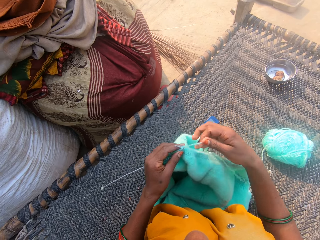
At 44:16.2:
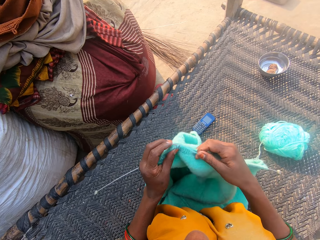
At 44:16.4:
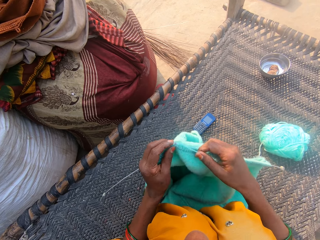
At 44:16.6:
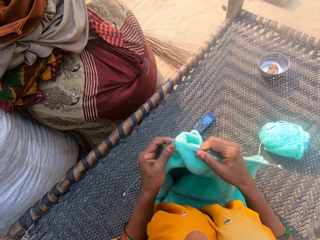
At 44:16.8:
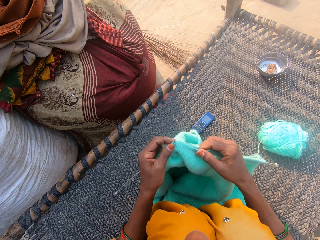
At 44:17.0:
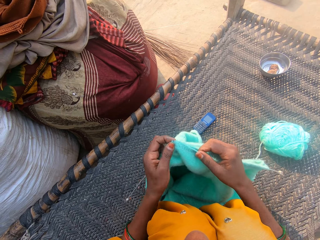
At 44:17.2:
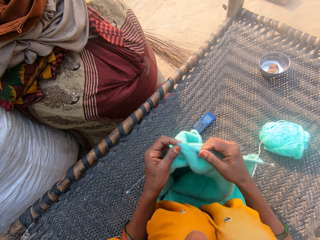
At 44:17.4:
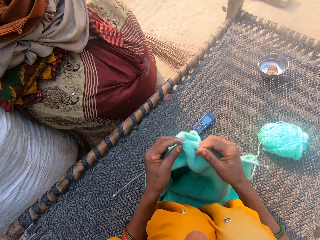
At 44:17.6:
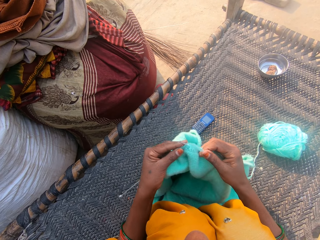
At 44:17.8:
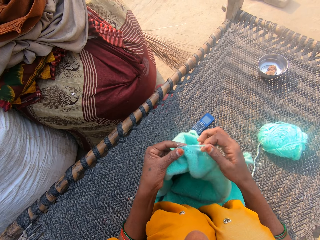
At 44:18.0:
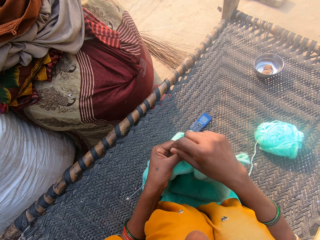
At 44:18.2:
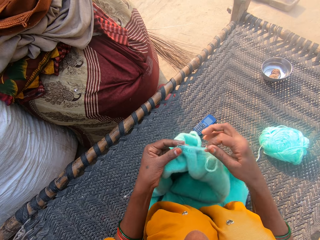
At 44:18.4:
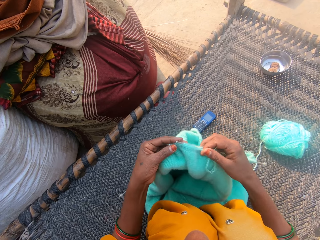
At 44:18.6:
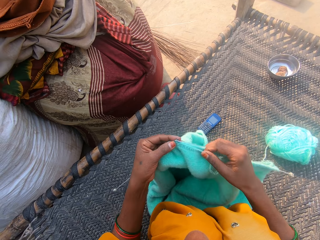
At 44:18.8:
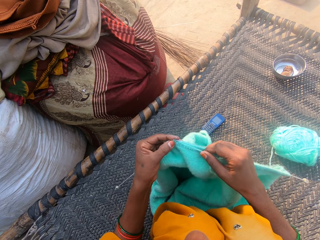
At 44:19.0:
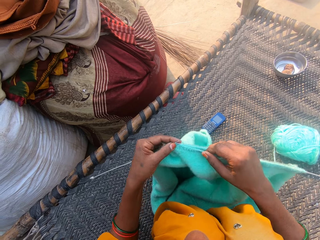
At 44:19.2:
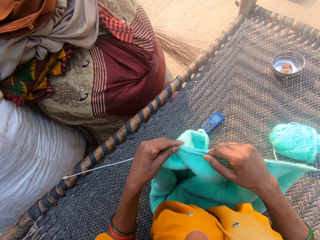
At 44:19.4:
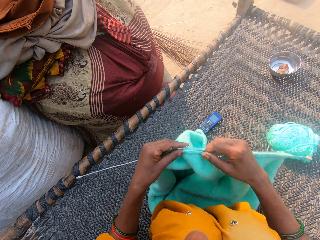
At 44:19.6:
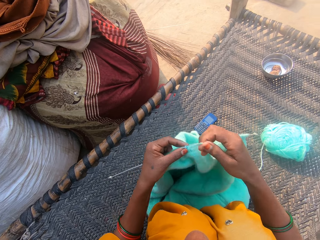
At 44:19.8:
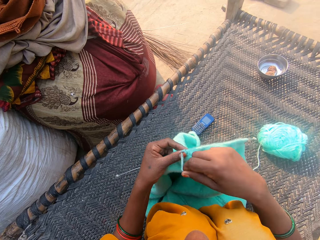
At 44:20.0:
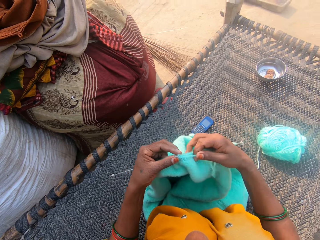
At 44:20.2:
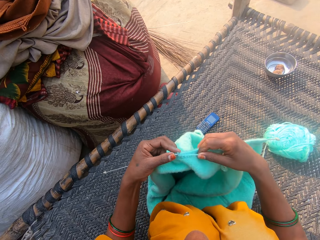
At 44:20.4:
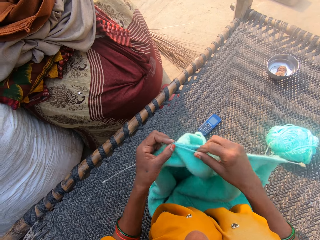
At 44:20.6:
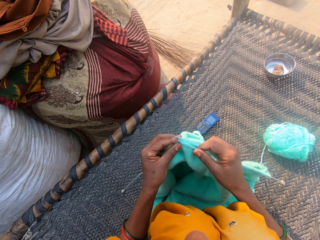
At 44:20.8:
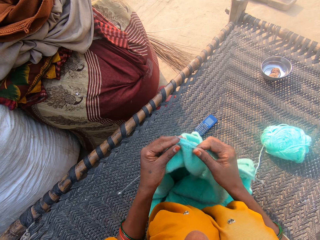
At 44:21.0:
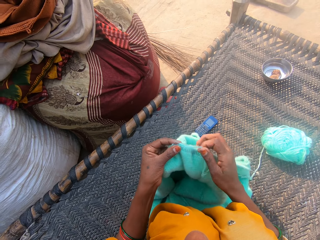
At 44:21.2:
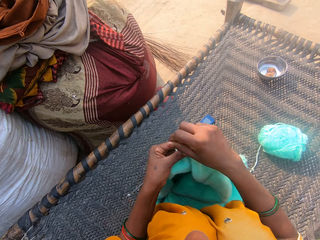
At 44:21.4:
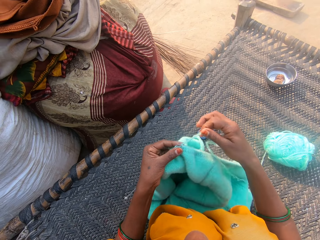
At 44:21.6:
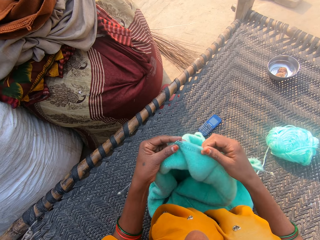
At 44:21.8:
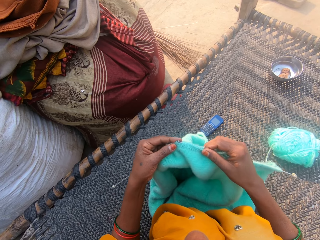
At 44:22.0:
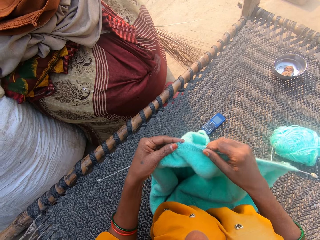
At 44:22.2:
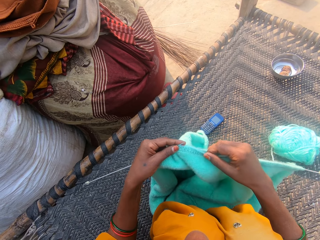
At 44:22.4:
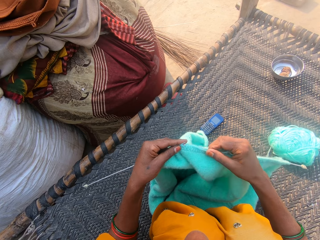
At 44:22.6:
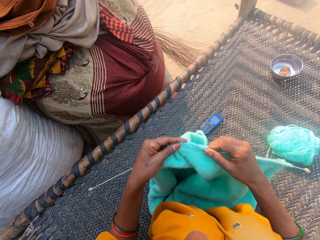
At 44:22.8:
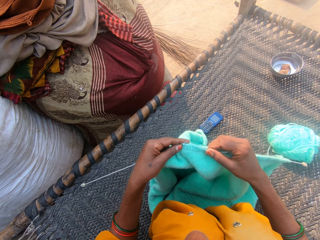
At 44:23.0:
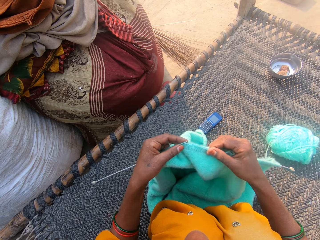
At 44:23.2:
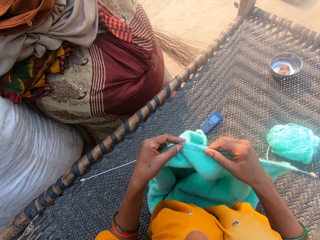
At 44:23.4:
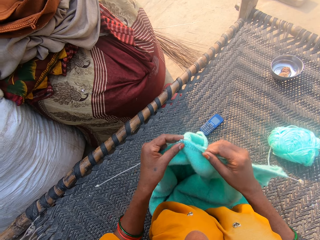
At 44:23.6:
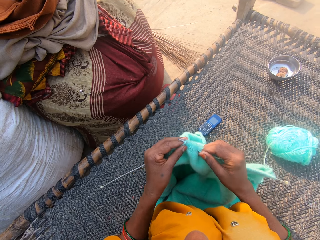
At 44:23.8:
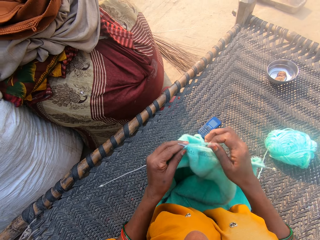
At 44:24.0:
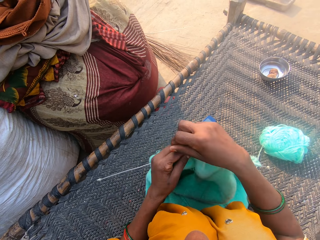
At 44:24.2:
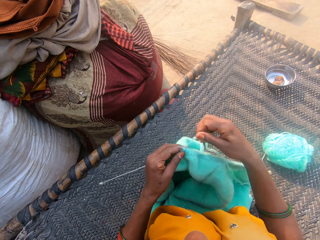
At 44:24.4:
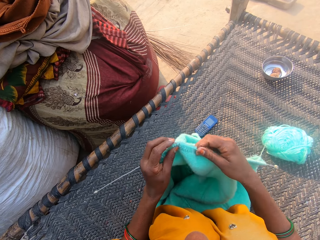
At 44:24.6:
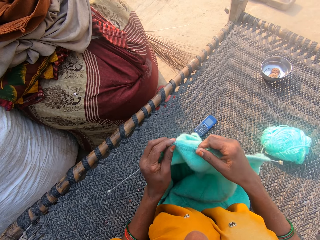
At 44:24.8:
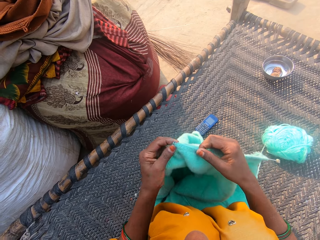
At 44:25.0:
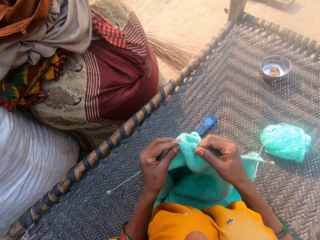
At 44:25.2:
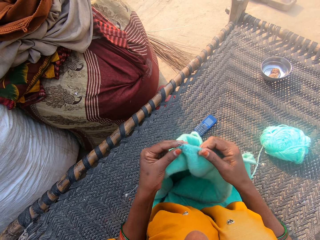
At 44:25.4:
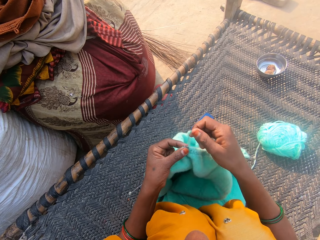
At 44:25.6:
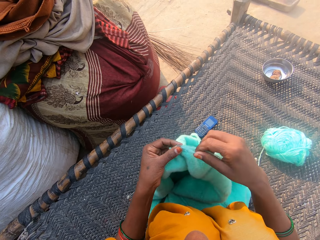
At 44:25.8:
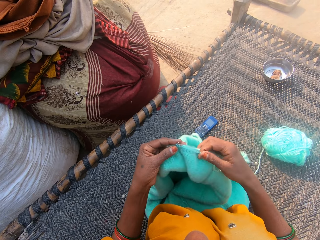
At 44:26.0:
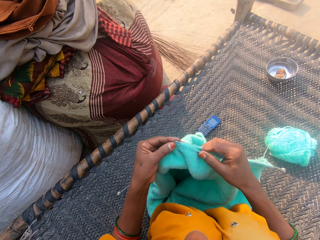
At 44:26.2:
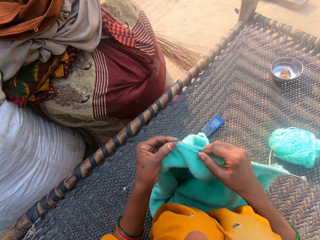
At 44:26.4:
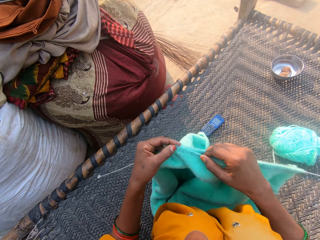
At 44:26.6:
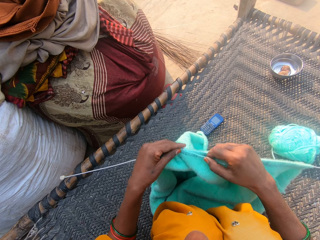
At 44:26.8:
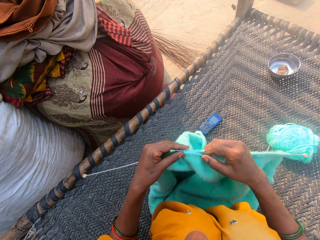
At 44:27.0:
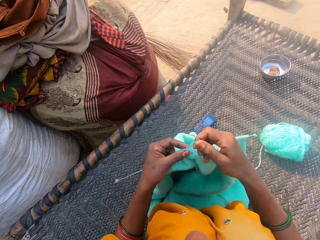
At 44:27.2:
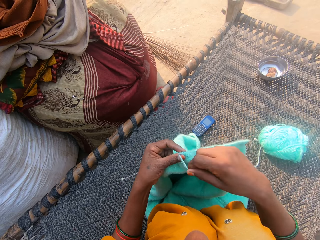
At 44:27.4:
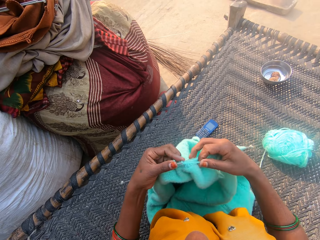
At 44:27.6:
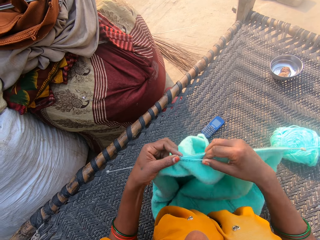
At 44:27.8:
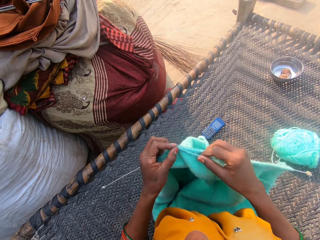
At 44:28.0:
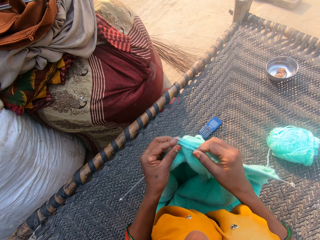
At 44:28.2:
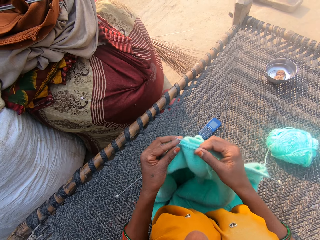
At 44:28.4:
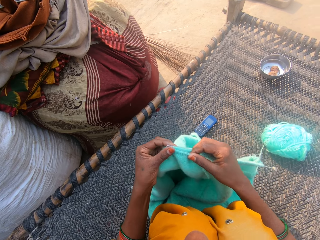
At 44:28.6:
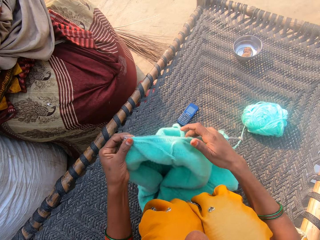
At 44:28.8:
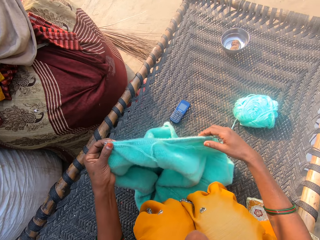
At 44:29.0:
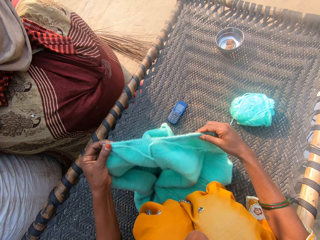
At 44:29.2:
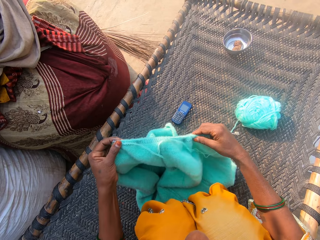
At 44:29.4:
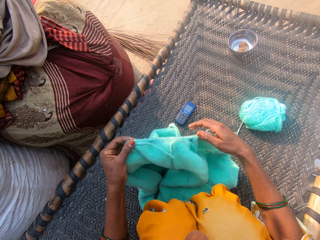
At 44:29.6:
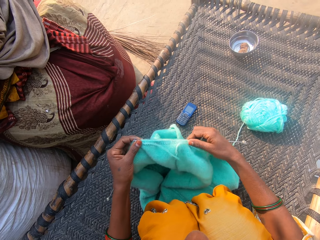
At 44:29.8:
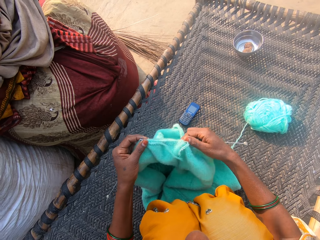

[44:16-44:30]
The camera wearer holds the yarn in place and knits a cloth. They hold the yarn in place and knit the cloth. They hold the yarn in place and knit the cloth. They hold the yarn in place and knit the cloth. They hold the yarn in place and knit the cloth. They hold the yarn in place and knit the cloth. They hold the yarn in place and knit the cloth. They inspect the cloth.

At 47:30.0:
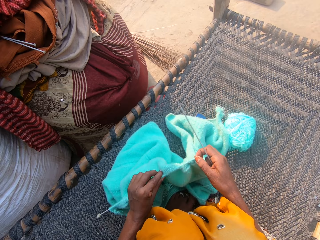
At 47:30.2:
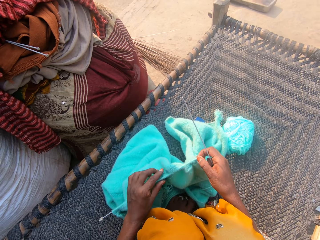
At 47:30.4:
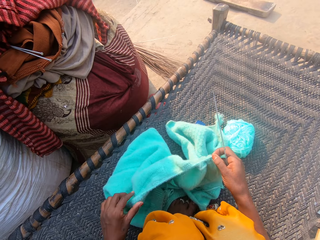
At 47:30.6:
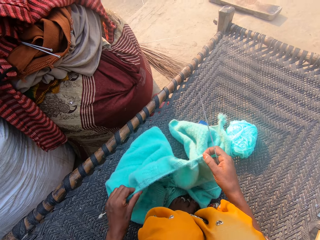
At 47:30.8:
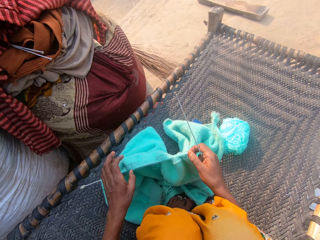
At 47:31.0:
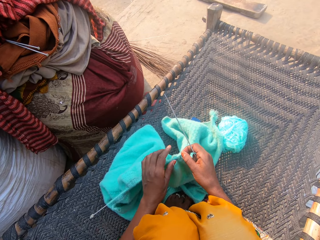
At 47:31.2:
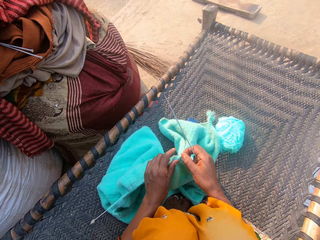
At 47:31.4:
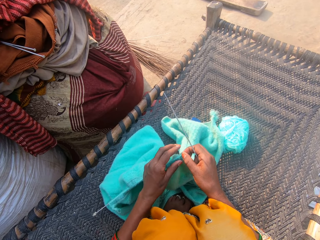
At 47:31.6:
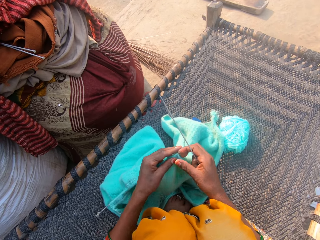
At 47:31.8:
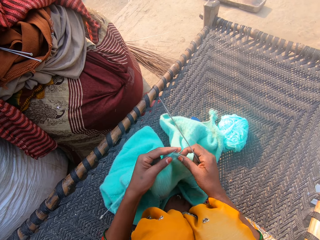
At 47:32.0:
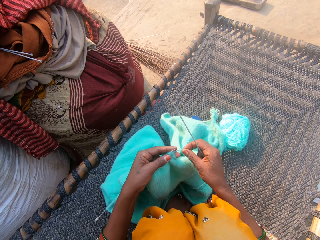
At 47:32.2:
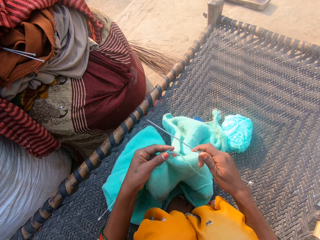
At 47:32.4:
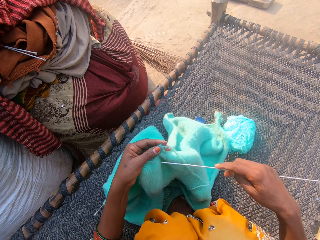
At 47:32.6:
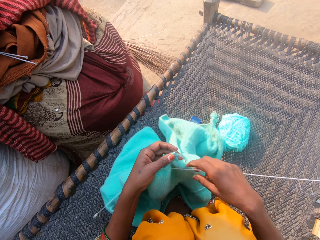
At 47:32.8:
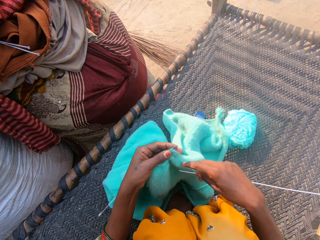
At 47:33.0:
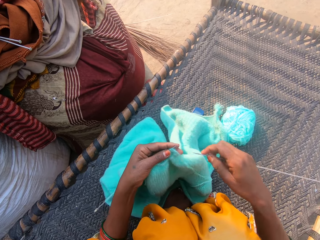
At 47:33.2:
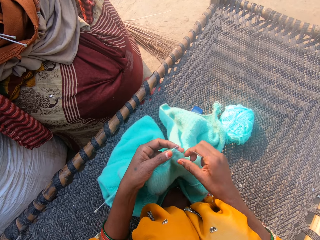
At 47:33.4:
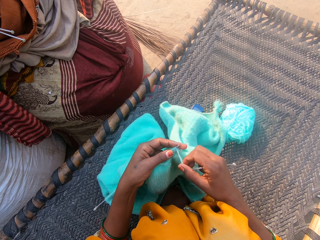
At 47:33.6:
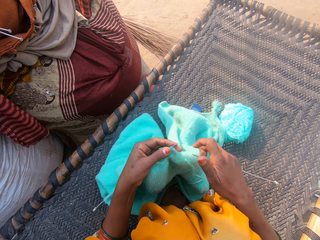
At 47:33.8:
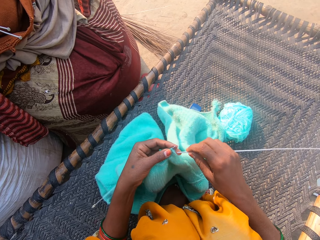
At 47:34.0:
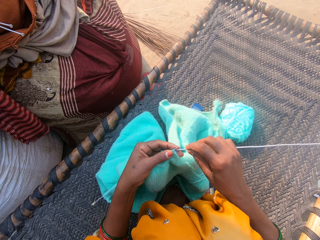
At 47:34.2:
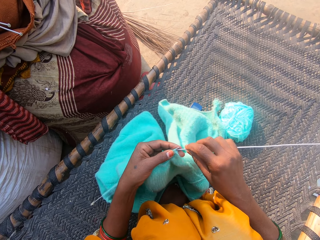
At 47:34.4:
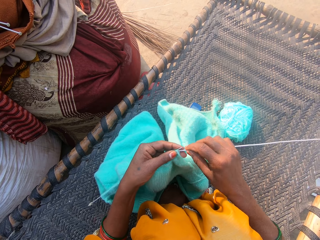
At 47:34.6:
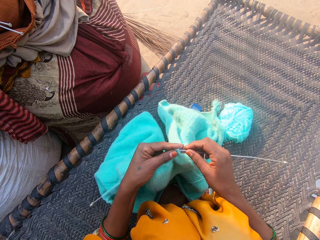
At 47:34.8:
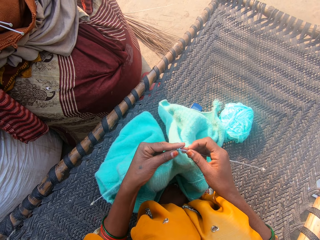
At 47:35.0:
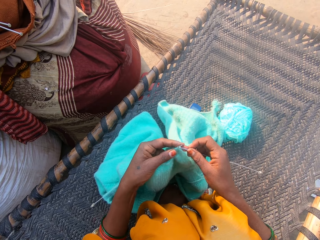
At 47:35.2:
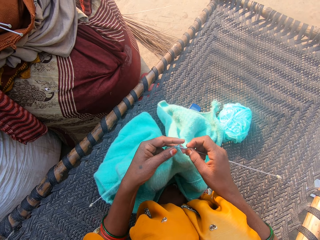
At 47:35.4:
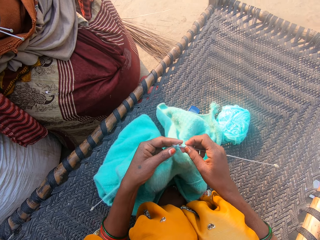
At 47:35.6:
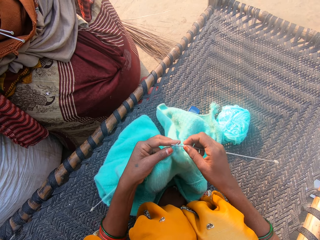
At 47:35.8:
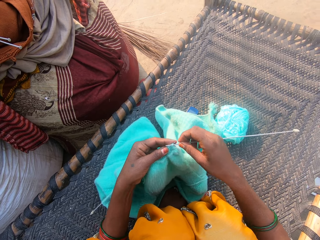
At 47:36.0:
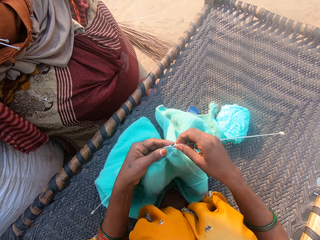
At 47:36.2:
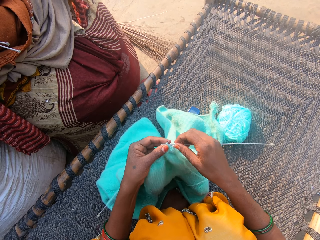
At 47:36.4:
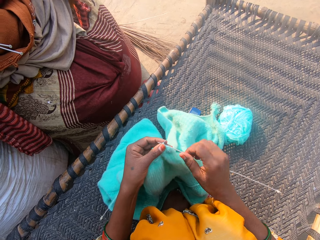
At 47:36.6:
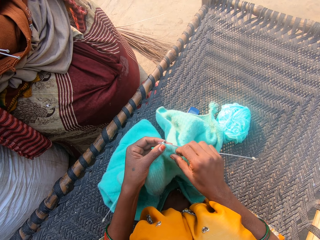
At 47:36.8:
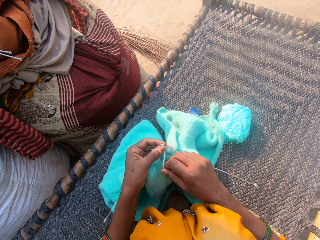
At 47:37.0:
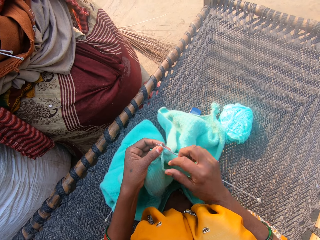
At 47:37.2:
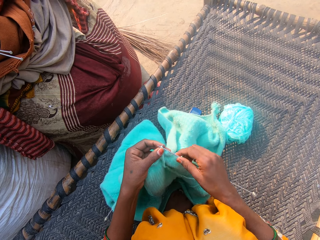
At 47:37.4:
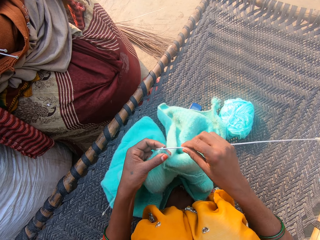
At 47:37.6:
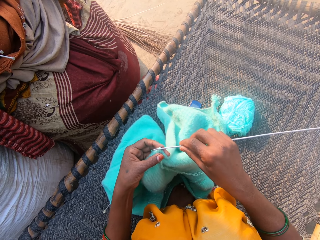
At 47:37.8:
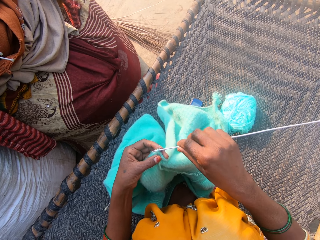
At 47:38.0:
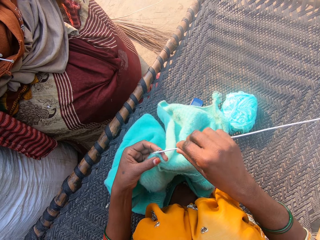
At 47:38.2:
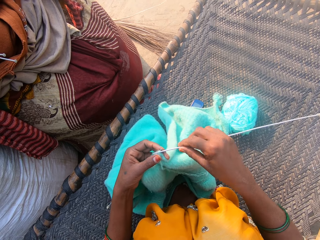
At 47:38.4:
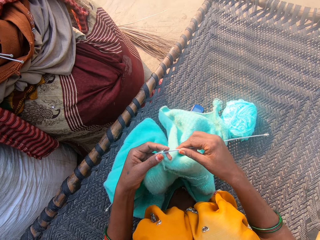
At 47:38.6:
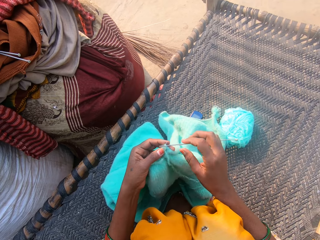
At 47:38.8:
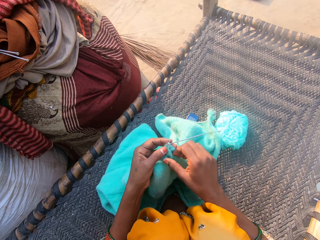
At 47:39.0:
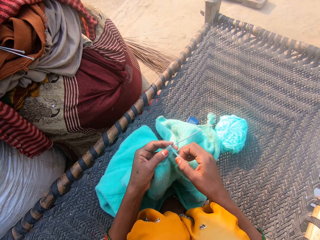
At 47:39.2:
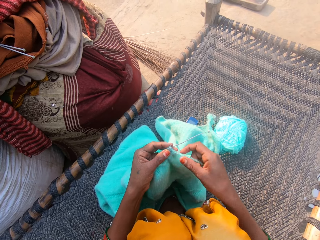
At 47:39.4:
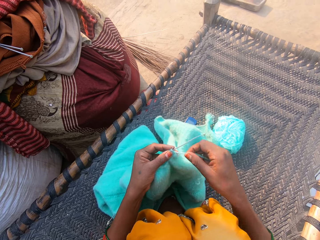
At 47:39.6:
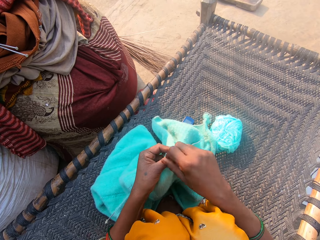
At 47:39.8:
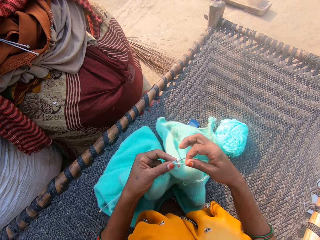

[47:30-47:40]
The camera wearer passes the cloth to her left hand. She stares at the cloth. She pulls the yarn. She knits the cloth with the needles and wool. She pulls the yarn. She stares at the cloth.
